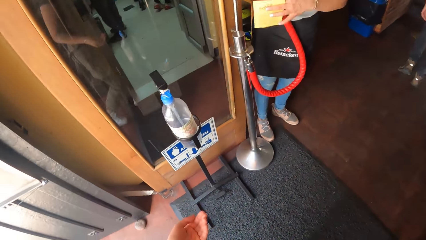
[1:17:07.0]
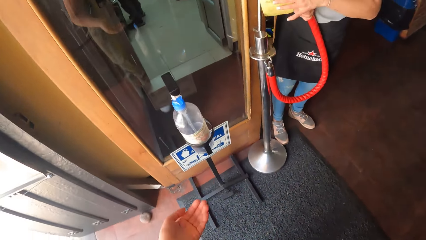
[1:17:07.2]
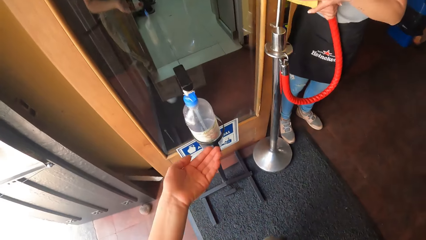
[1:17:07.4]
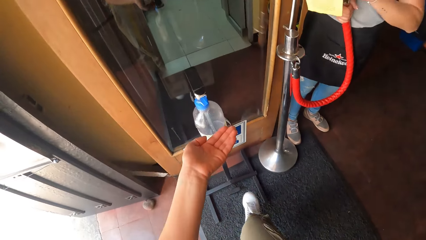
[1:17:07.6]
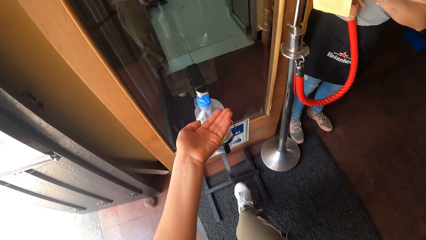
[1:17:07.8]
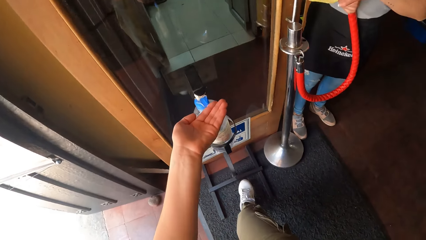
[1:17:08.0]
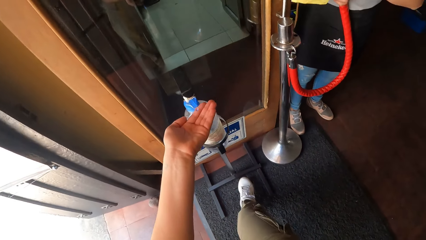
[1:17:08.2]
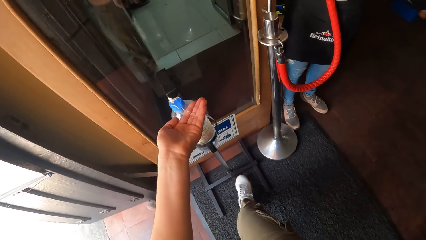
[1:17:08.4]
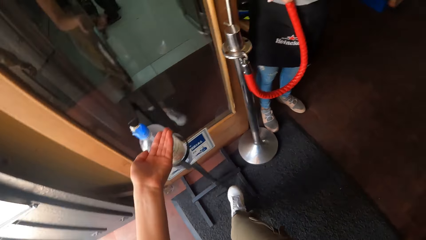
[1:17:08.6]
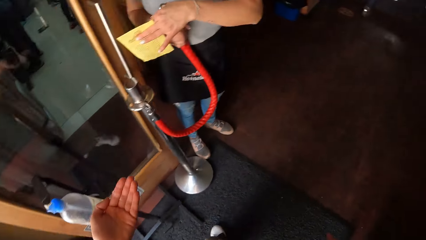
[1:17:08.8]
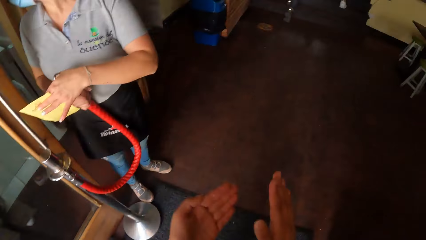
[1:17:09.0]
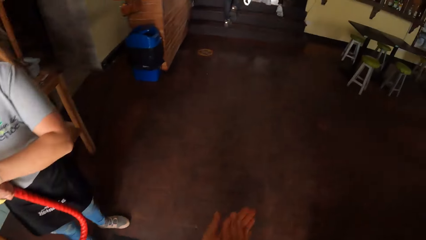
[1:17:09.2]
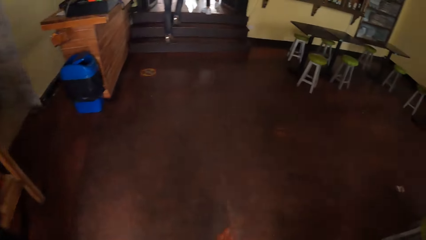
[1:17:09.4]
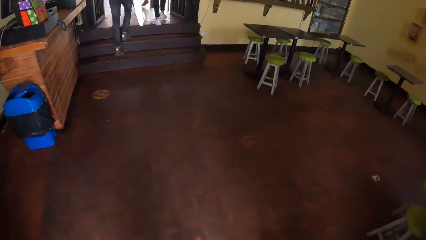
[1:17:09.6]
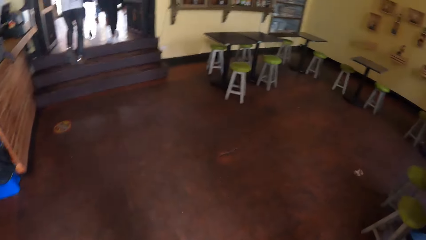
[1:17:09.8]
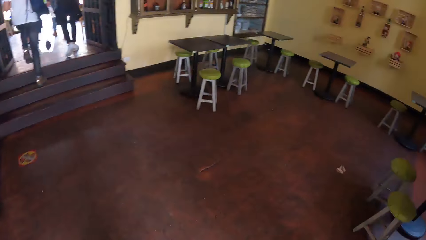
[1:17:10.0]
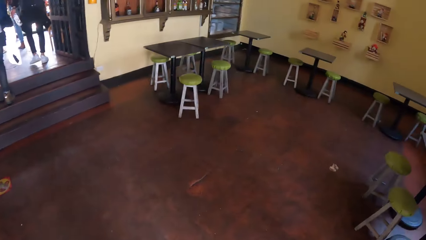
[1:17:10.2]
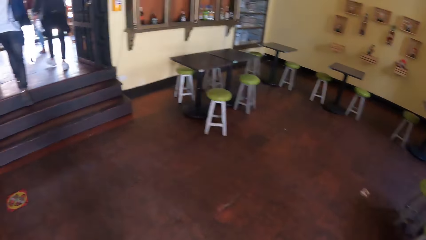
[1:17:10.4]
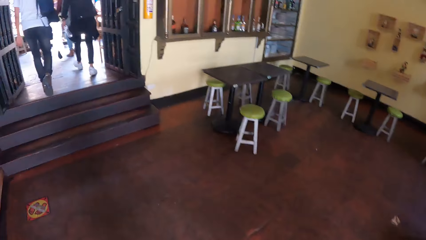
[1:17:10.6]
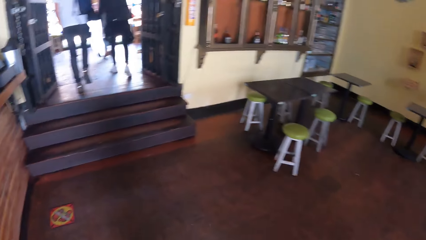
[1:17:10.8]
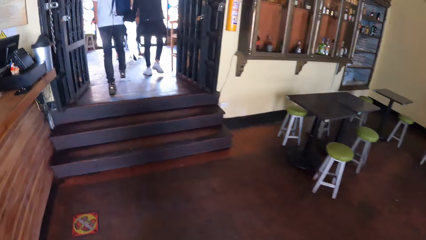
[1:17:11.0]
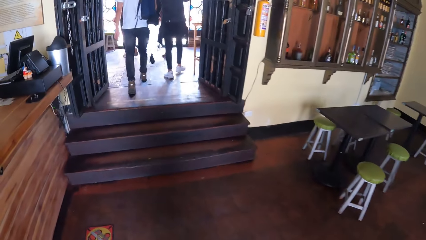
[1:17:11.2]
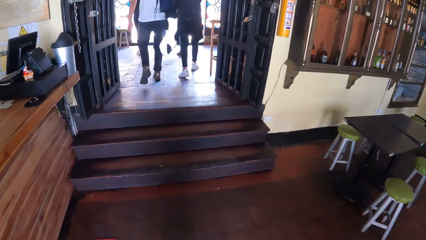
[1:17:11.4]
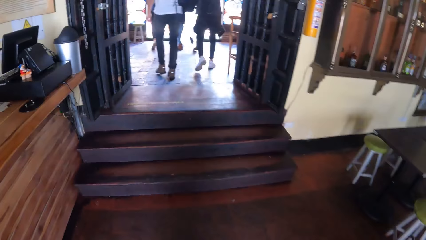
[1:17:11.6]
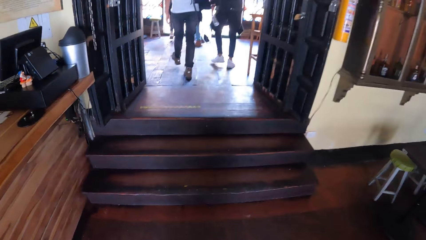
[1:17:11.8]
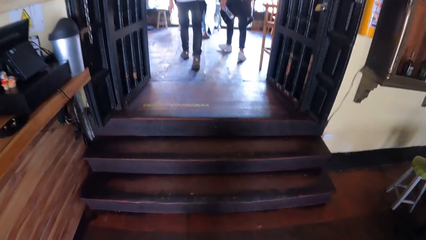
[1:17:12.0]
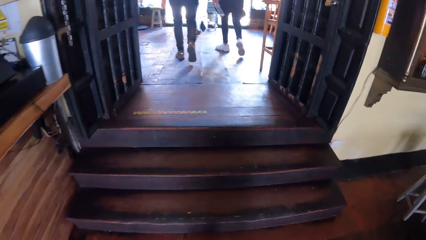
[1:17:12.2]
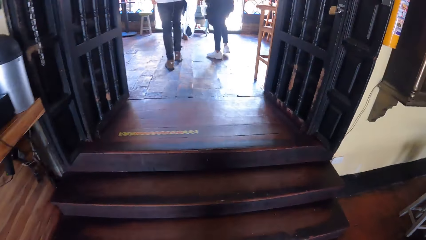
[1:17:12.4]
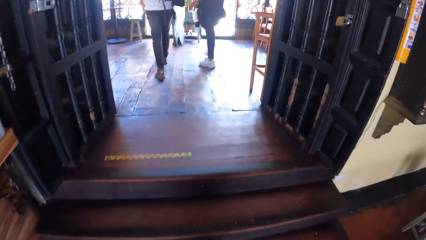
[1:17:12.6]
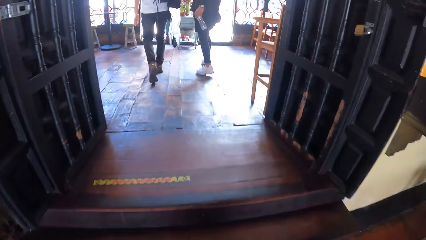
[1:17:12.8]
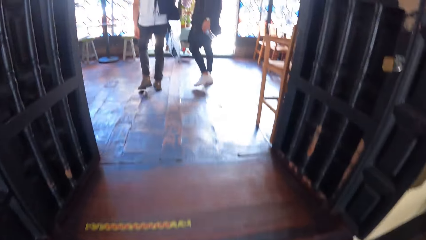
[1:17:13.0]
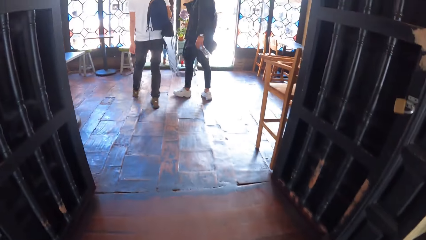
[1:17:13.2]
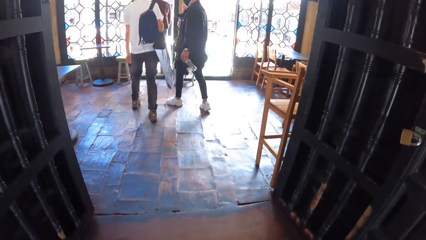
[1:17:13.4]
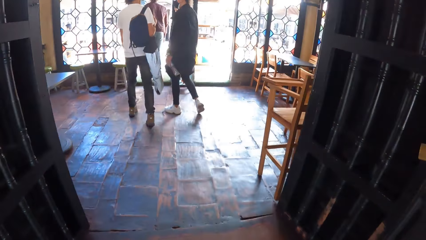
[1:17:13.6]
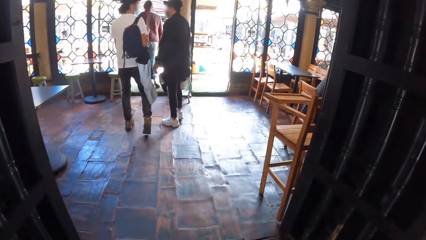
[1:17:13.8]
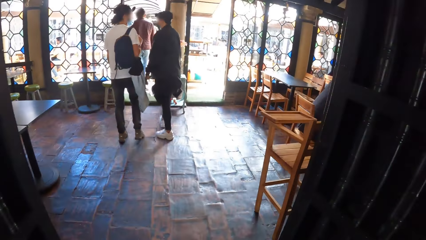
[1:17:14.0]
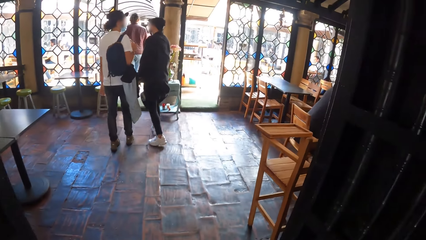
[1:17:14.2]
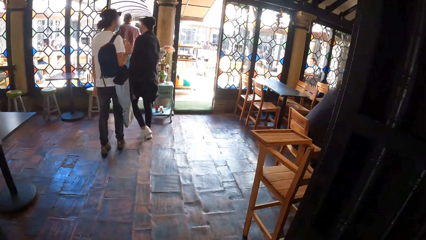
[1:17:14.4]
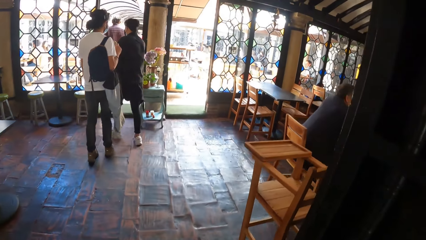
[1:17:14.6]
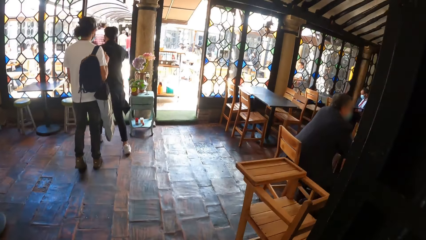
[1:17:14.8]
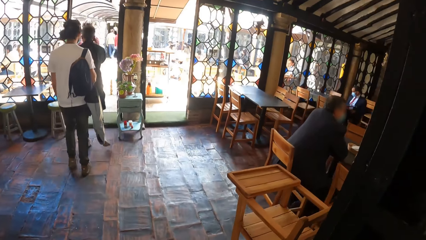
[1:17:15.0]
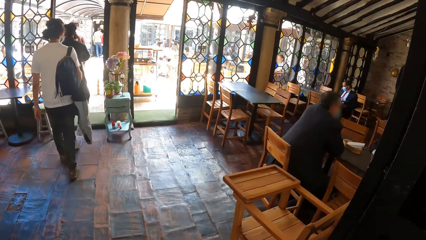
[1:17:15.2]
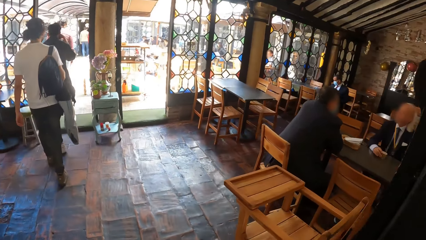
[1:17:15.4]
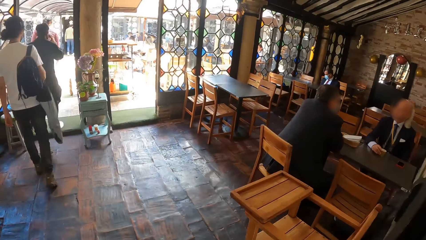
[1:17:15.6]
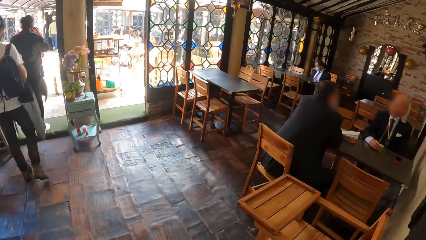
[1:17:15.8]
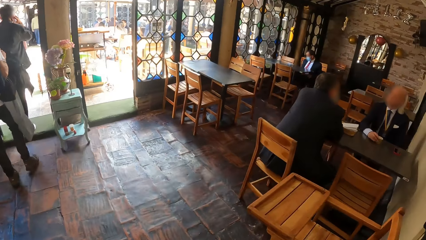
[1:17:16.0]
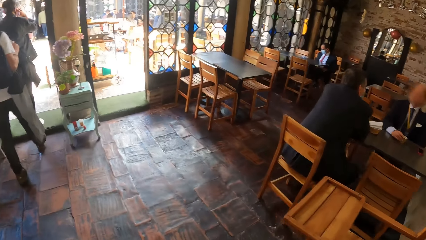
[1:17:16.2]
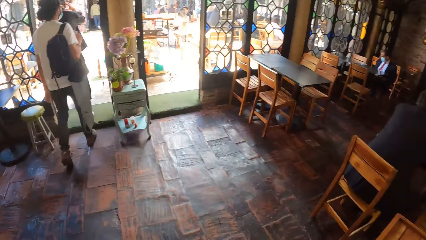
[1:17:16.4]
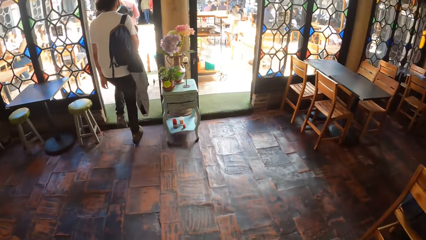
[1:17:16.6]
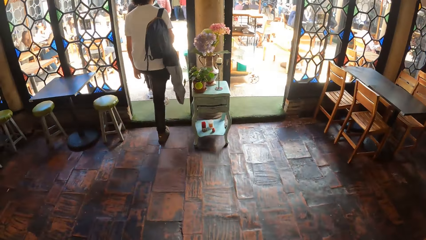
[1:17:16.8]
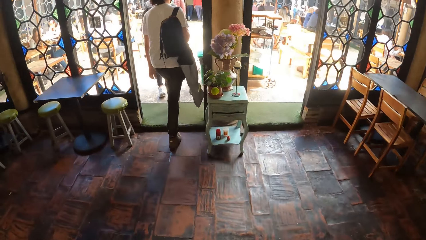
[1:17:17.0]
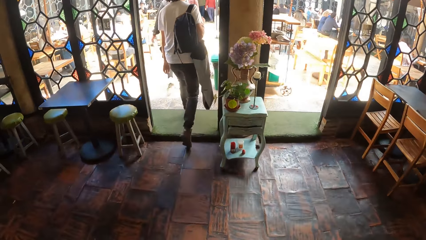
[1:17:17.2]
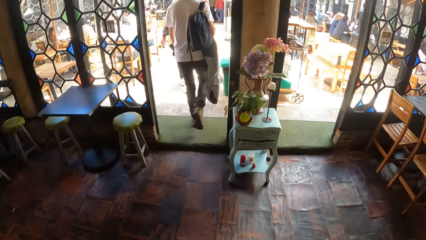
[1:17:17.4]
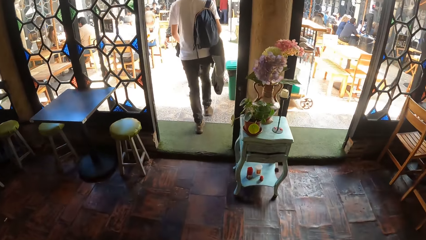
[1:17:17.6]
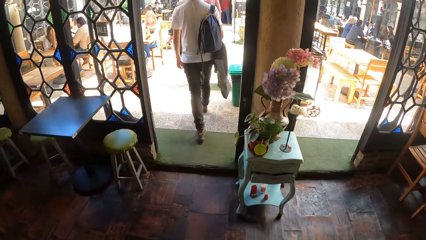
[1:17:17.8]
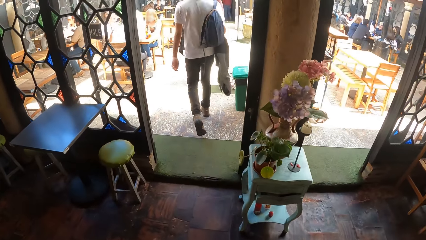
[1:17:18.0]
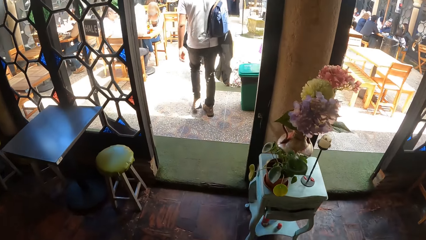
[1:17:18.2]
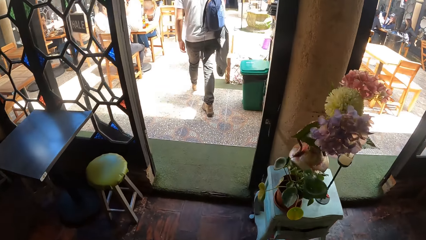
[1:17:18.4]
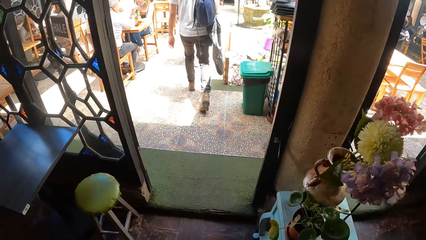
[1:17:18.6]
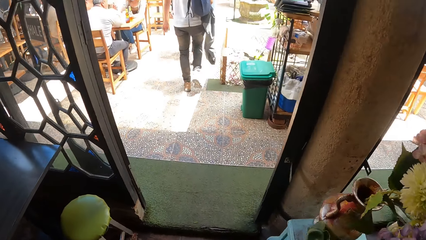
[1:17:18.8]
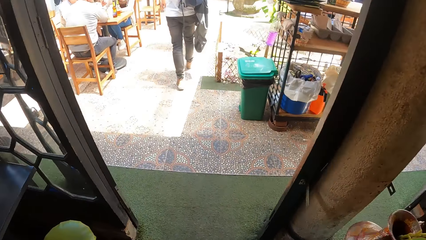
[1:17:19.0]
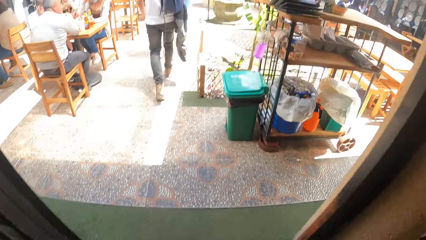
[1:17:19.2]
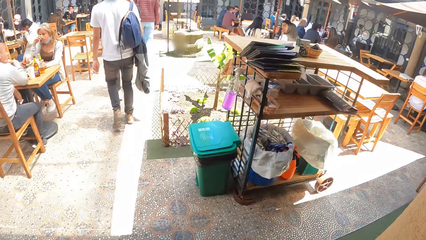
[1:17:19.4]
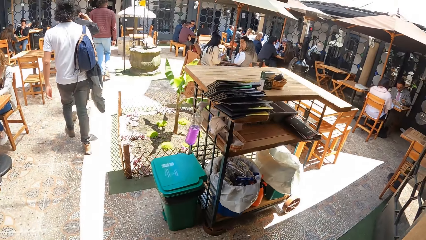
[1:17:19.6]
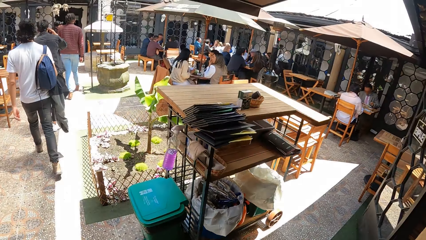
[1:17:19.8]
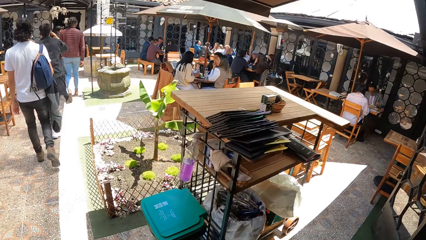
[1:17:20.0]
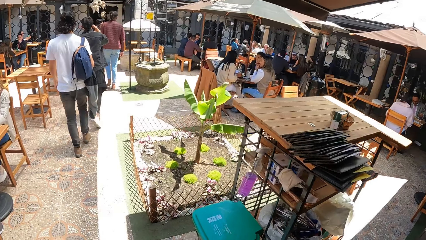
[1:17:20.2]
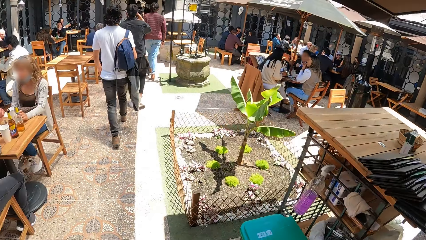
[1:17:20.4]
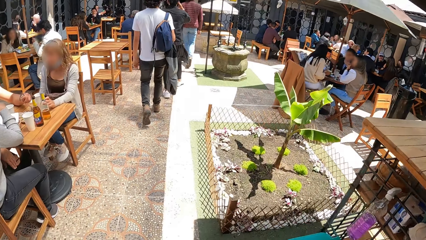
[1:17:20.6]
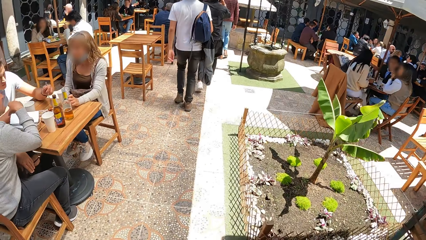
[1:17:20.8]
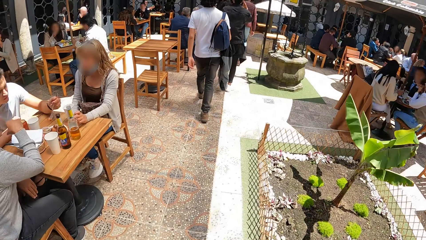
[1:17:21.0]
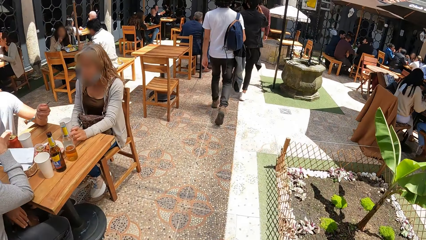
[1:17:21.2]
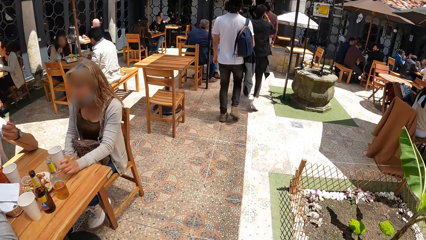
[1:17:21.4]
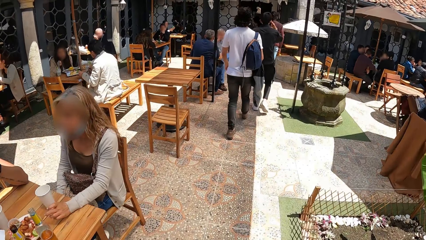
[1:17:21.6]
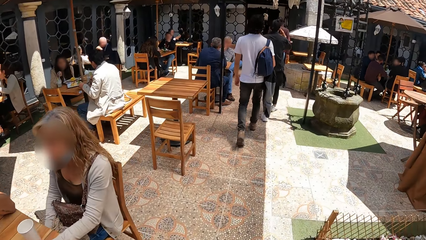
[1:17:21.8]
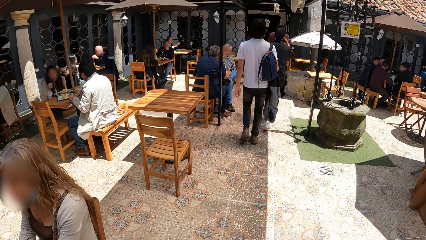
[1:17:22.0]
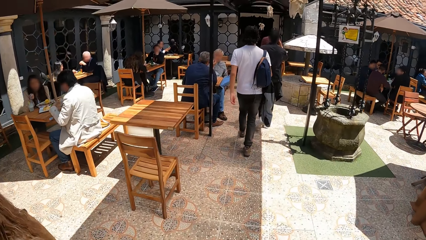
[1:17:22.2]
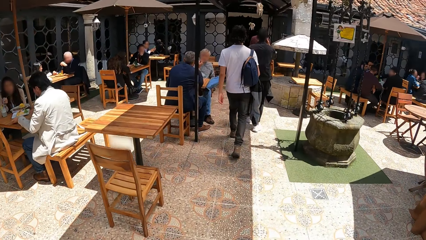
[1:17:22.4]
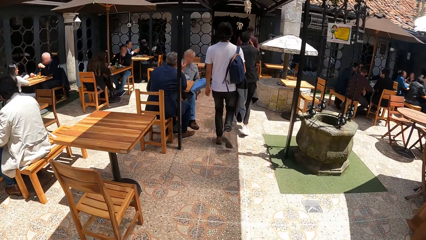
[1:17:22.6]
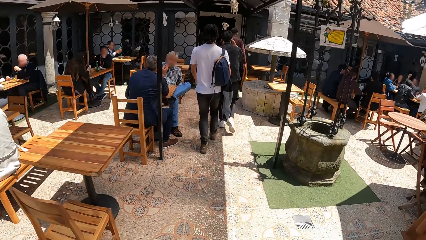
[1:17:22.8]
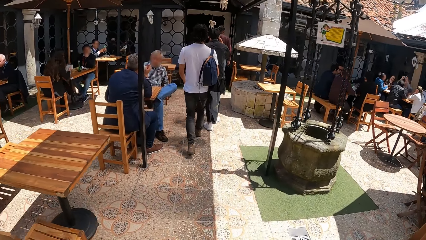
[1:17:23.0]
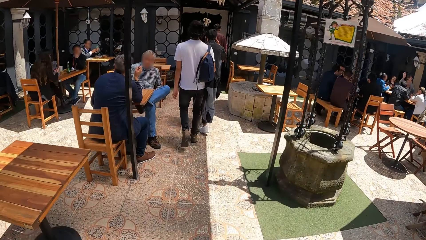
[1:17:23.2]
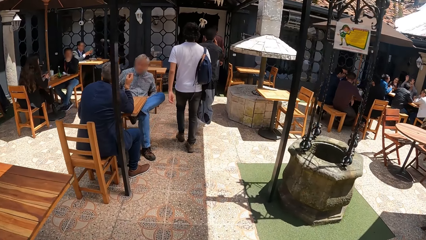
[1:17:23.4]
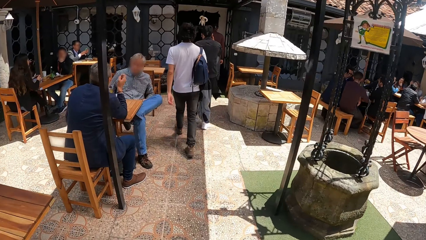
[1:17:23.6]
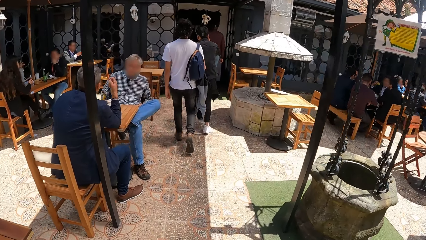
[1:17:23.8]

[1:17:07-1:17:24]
The camera wearer places his left hand to the mouth of an automatic hand sanitizer dispenser. He sanitizes the hands, rubs his hands together and walks in the building. A man enters a dining room from the reception. The camera wearer enters the dining room from the reception. Another man enters an outdoor dining area of the restaurant from the dining room. A third man enters the outdoor dining area of the restaurant from the dining room. The first man enters the outdoor dining area of the restaurant from the dining room. The camera wearer enters the outdoor dining area of the restaurant from the dining room.
